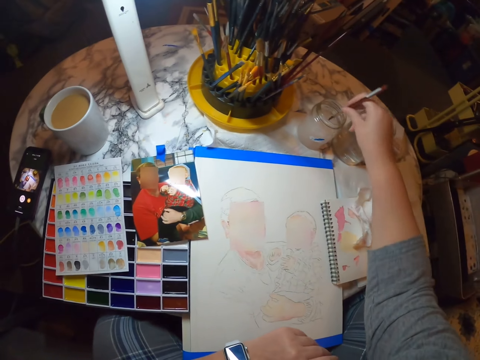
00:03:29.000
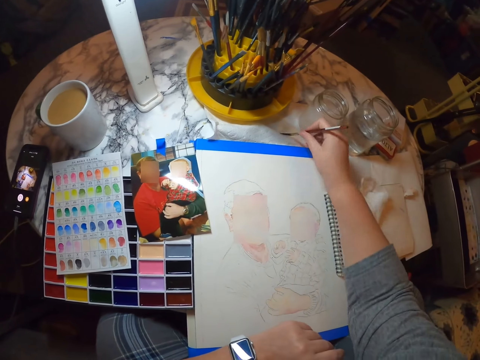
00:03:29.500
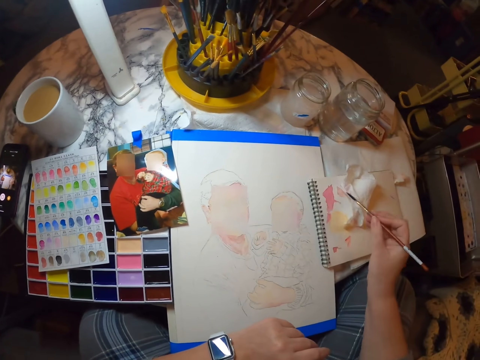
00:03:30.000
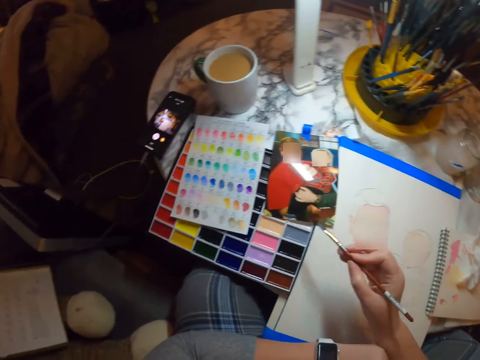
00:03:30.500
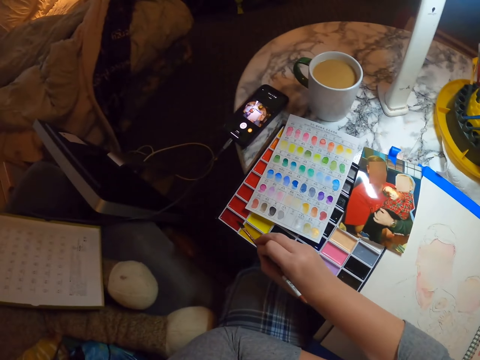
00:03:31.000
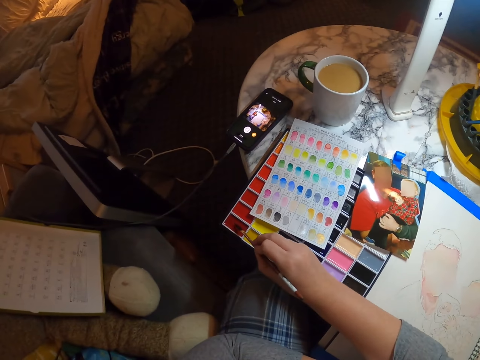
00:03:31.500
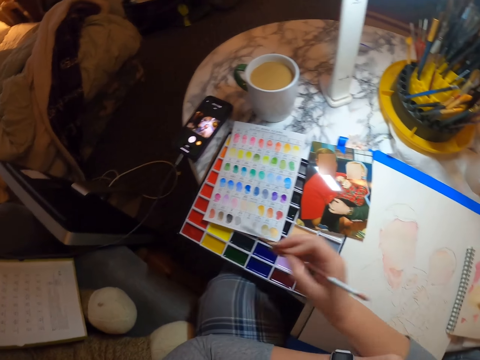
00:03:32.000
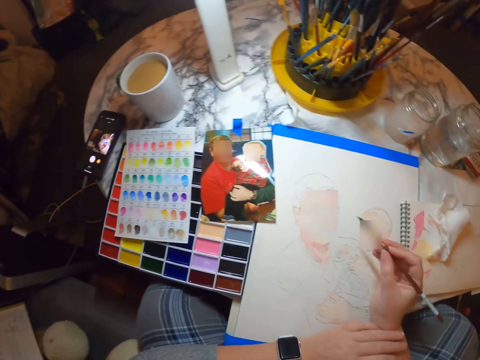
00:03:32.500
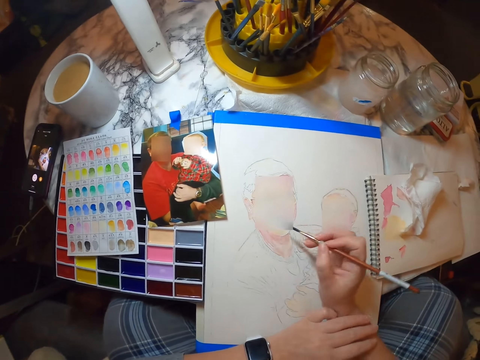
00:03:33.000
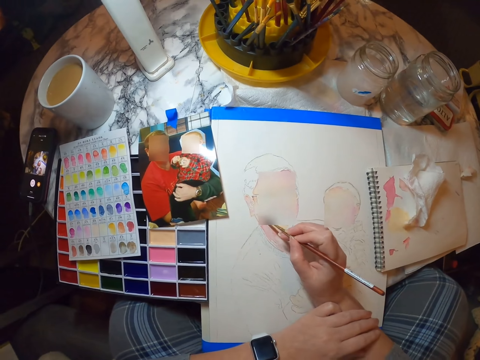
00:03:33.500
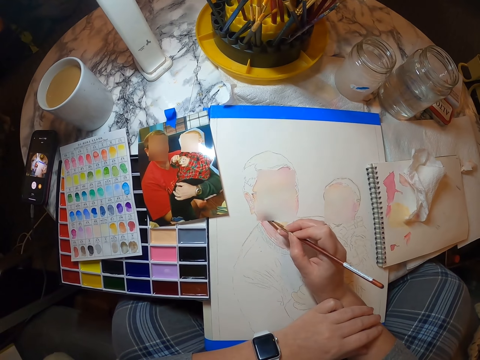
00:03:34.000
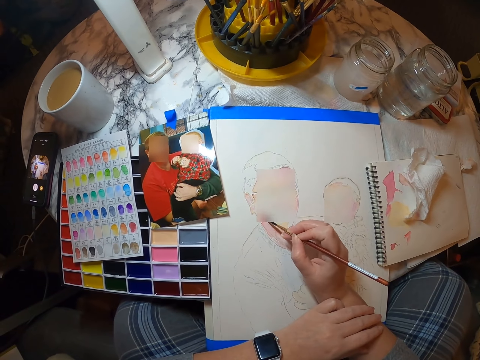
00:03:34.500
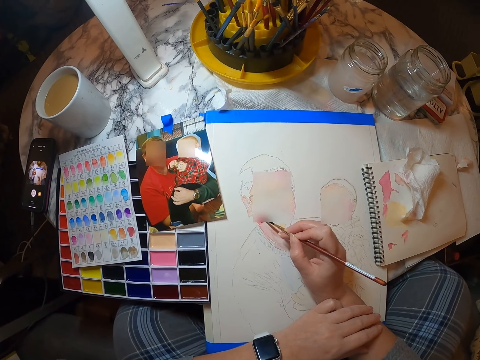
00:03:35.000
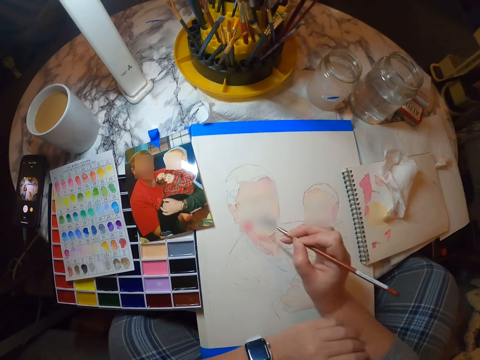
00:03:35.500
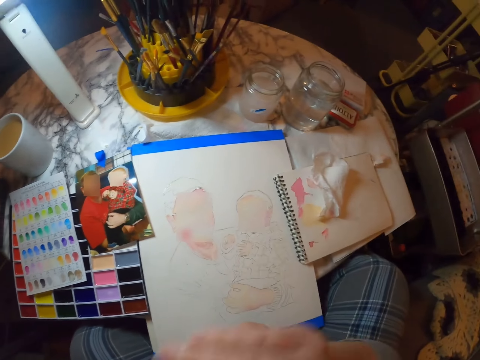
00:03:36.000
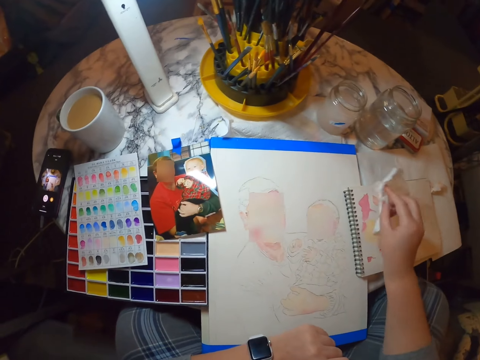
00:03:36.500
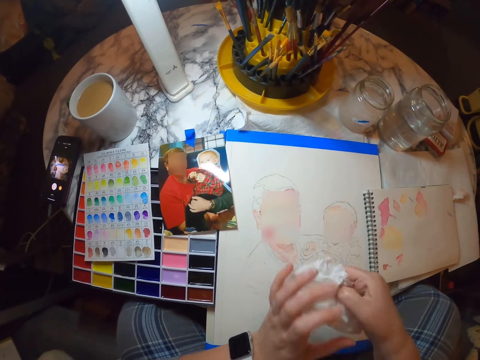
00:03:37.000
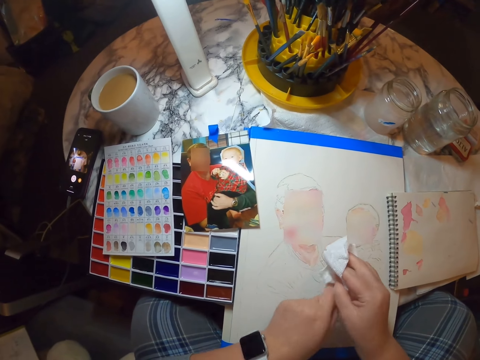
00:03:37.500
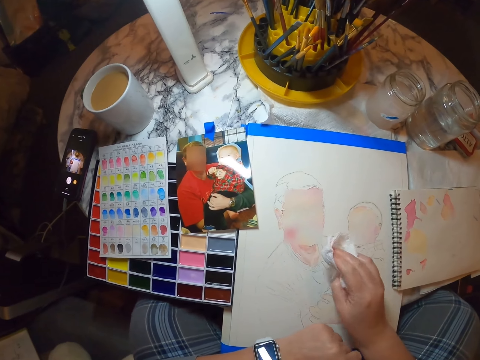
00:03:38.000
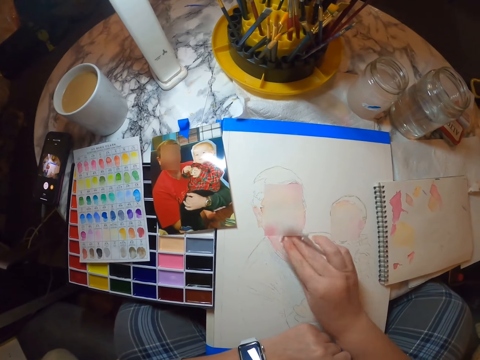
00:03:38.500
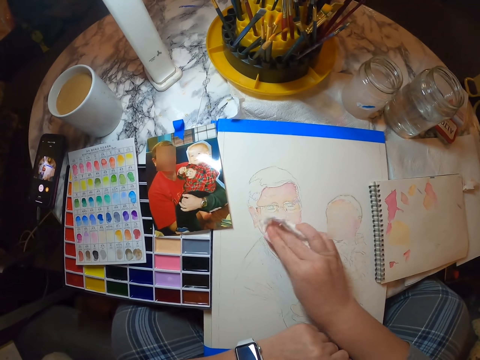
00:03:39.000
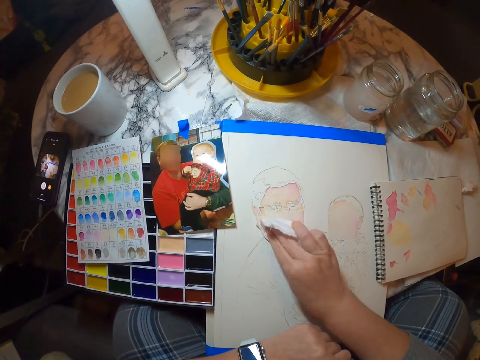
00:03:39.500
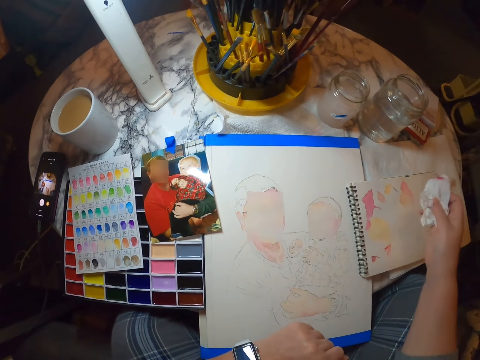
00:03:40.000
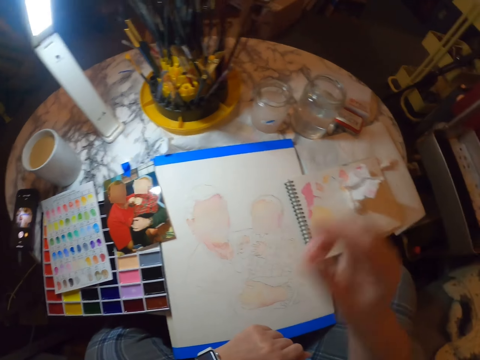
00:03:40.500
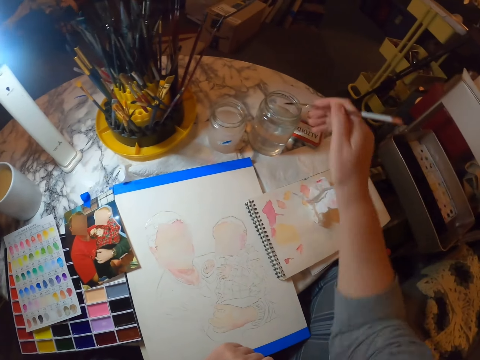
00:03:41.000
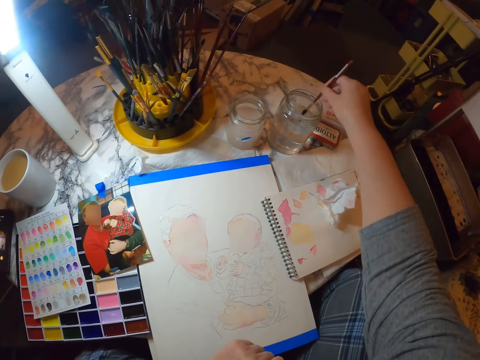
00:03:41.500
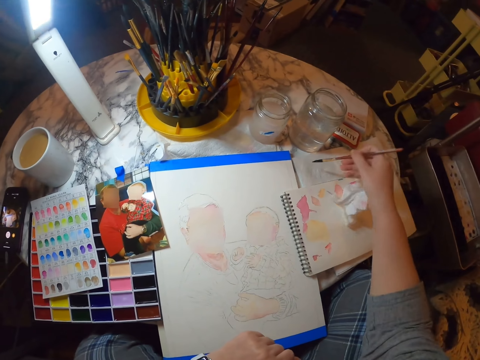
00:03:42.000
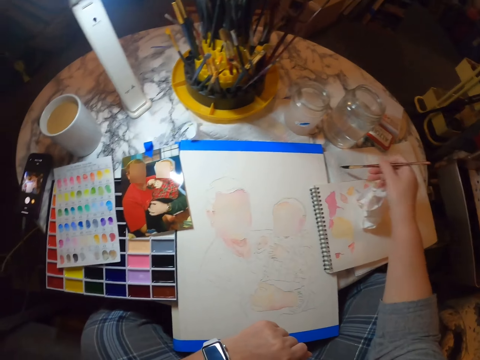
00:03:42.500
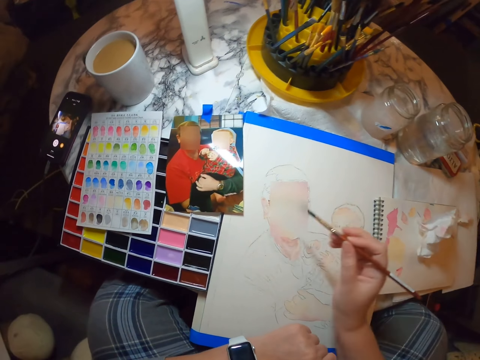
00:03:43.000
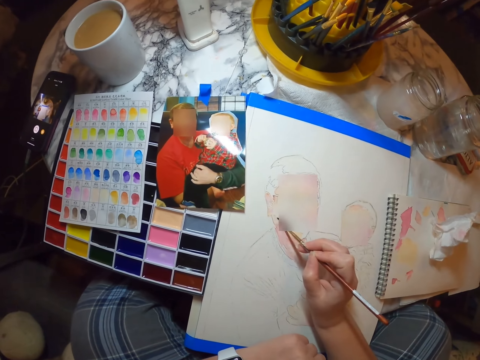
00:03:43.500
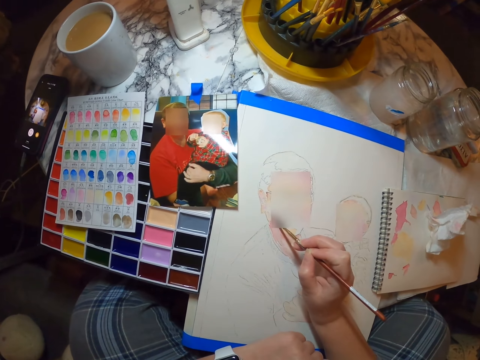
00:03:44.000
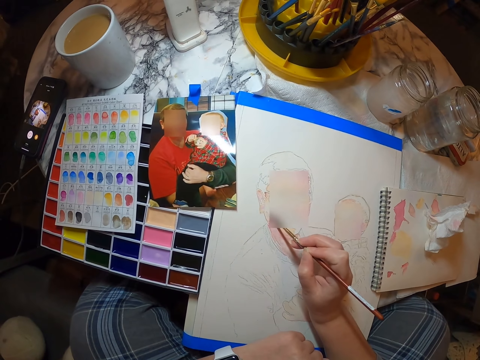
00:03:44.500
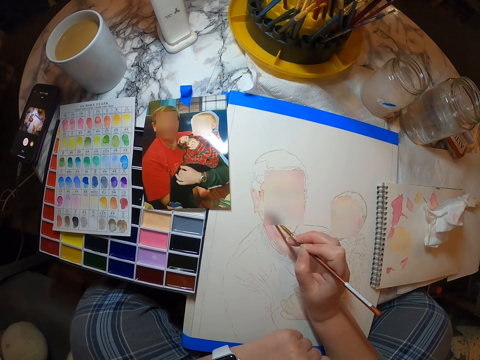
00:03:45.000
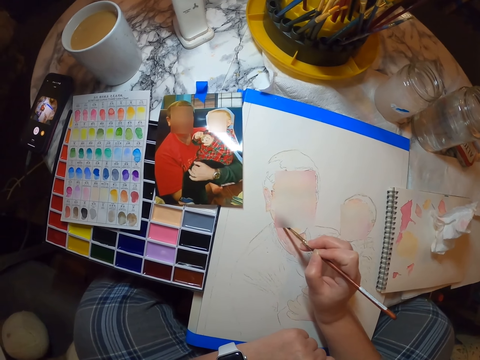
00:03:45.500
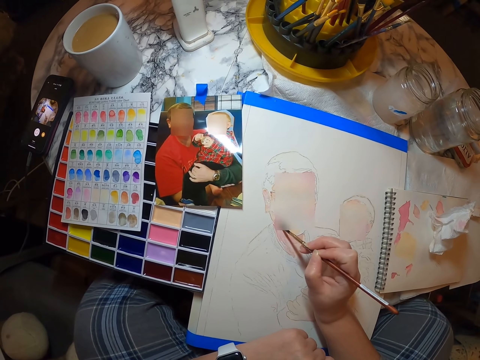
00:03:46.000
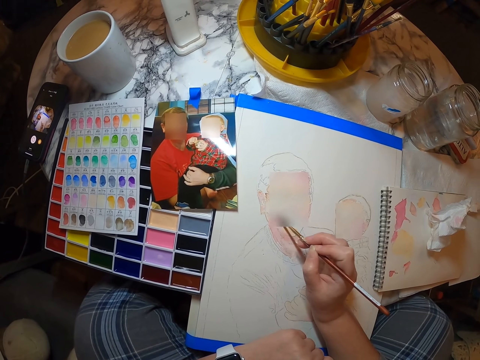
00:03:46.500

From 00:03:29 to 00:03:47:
The camera wearer dips the paint brush in water. They lay the brush on paper. They dip the brush in paint. They paint the picture in the painting book. They put the brush in their mouth. They pick up a tissue. They wipe their hands. They rub the painting with the tissue. They dip the paint brush in water. They wipe the brush on paper. They paint the picture in the painting book.

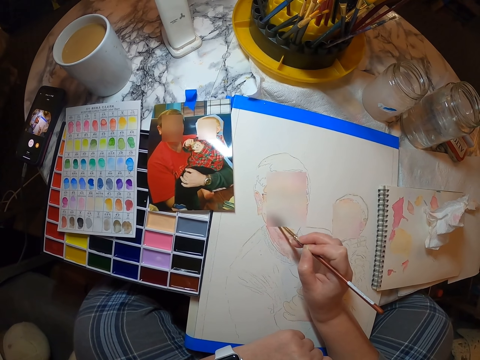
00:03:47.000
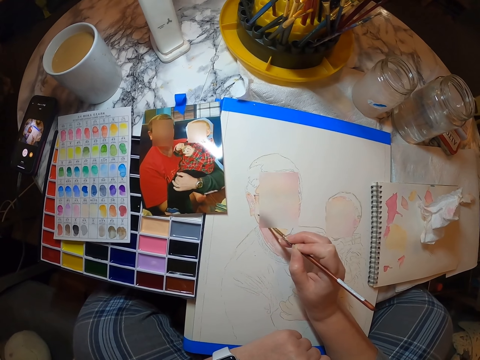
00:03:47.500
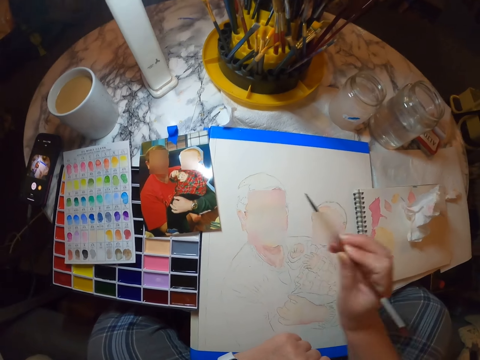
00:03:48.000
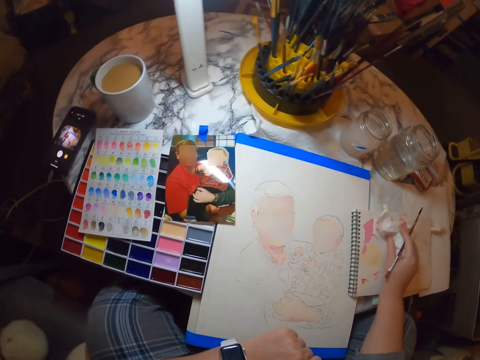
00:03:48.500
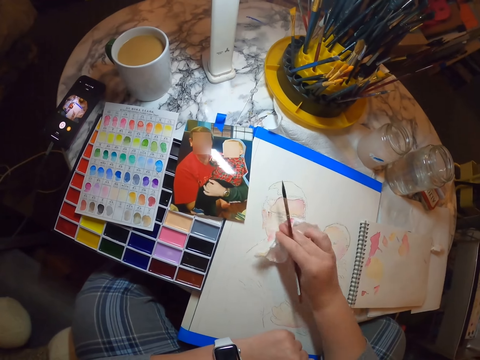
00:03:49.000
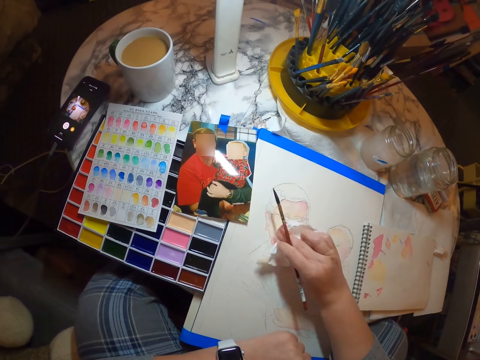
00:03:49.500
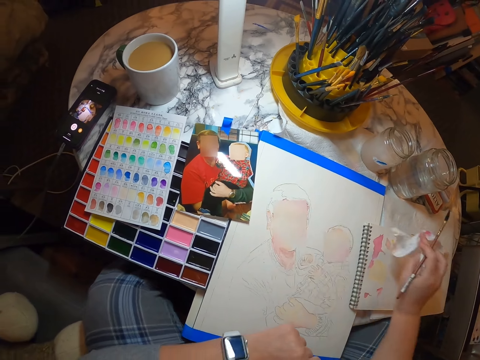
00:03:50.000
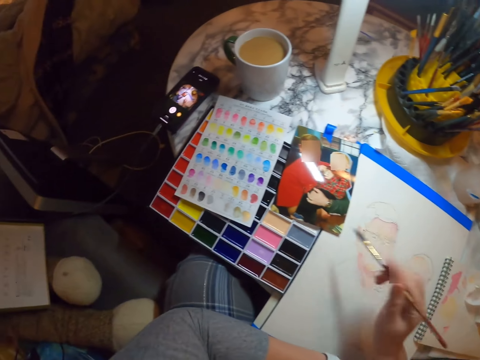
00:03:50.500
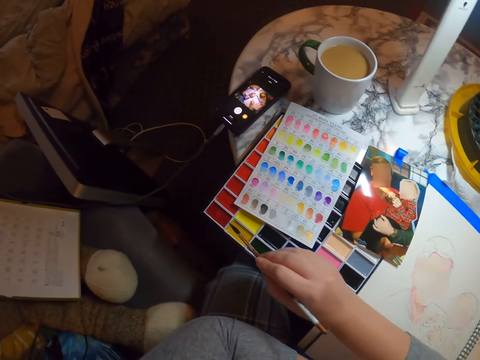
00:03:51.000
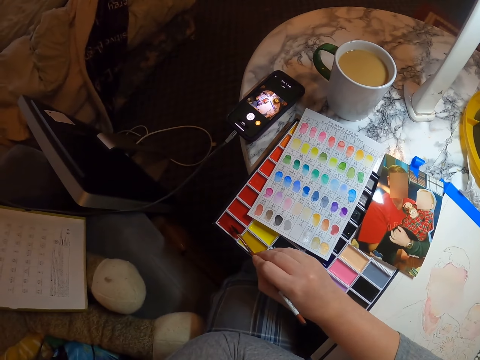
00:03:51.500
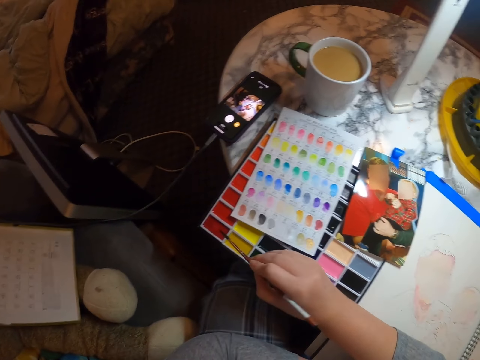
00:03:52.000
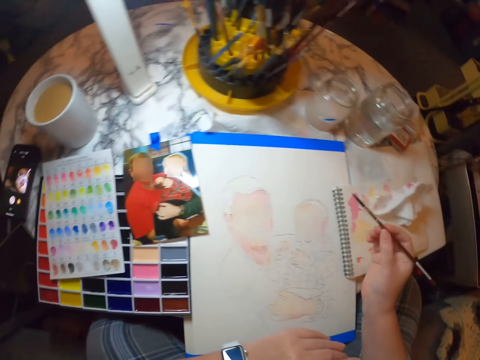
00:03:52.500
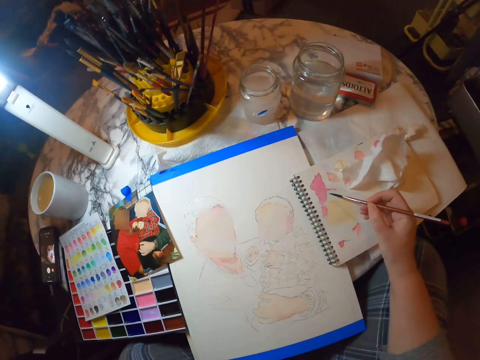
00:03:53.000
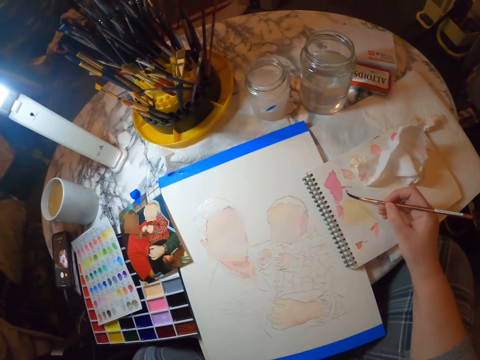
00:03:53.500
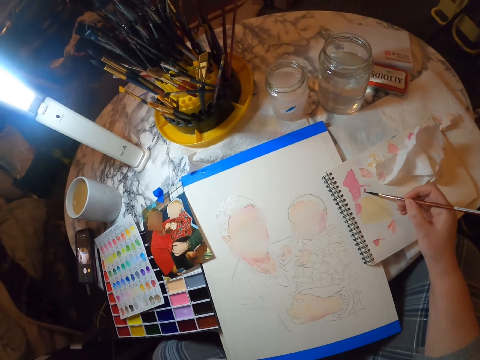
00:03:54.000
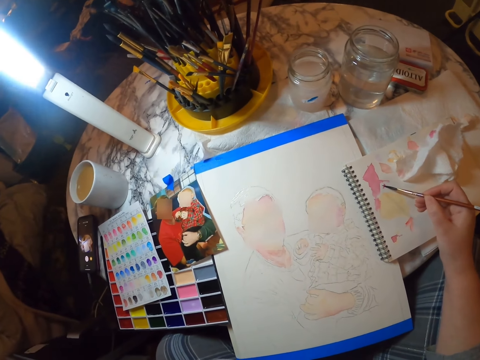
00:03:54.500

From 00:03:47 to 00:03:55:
The camera wearer rubs the painting with a tissue. They dip the brush in paint. They paint on paper.
